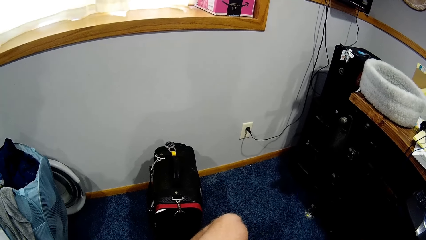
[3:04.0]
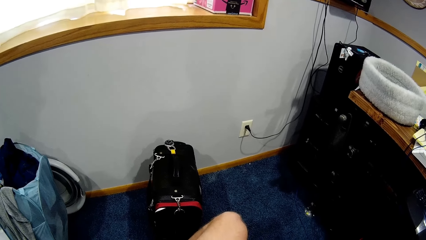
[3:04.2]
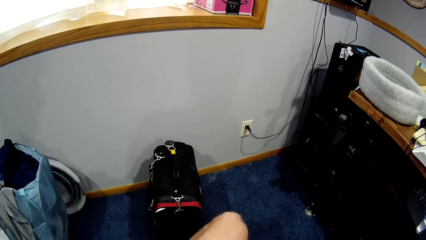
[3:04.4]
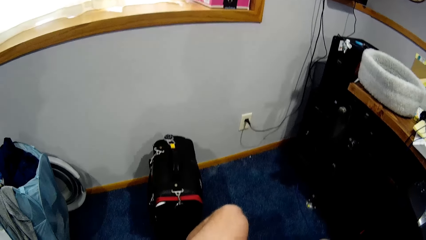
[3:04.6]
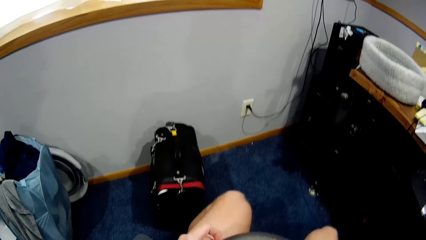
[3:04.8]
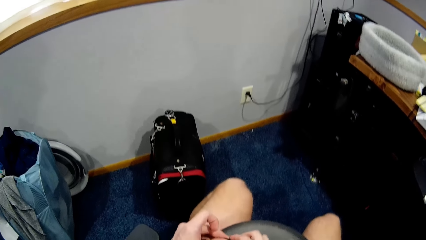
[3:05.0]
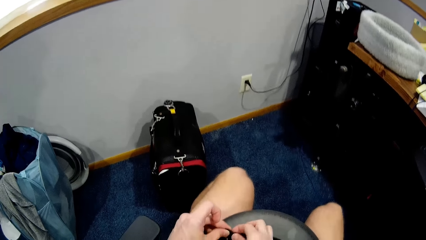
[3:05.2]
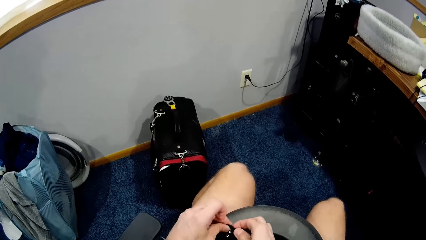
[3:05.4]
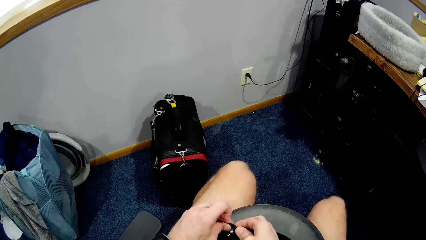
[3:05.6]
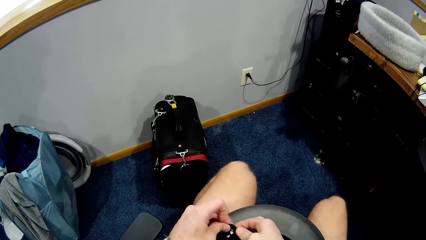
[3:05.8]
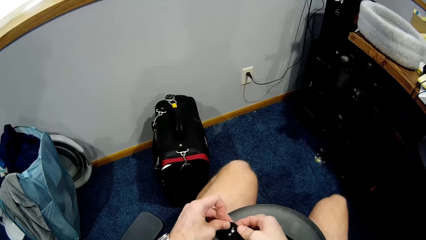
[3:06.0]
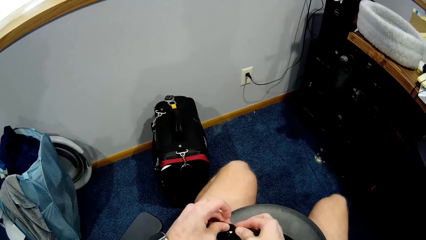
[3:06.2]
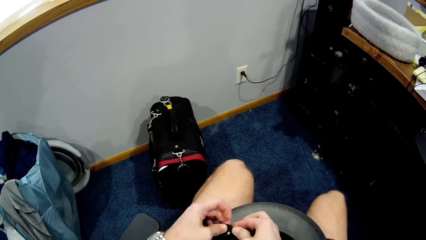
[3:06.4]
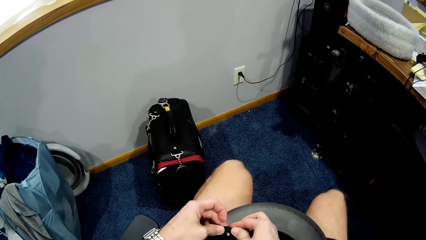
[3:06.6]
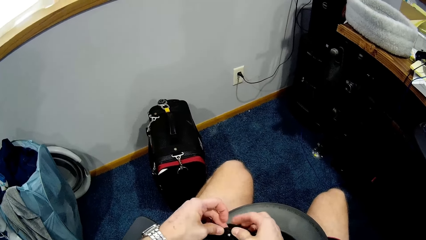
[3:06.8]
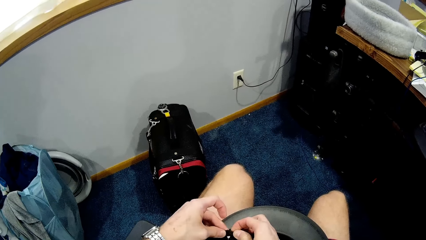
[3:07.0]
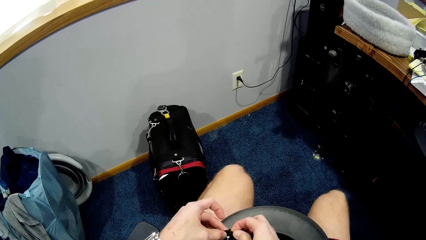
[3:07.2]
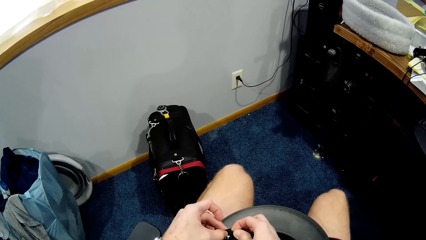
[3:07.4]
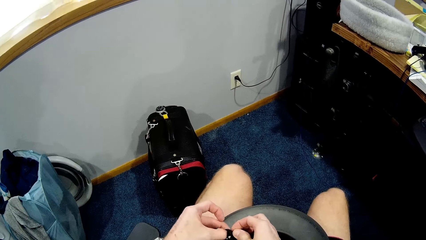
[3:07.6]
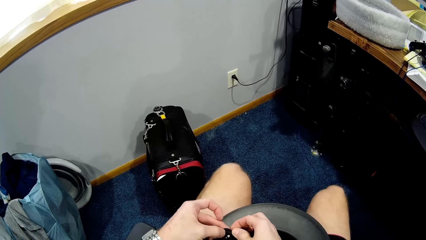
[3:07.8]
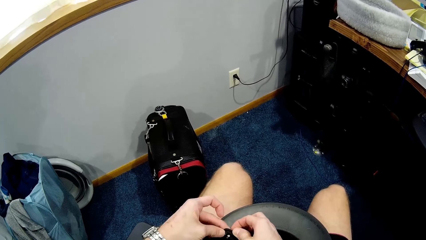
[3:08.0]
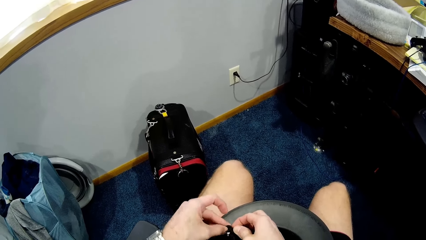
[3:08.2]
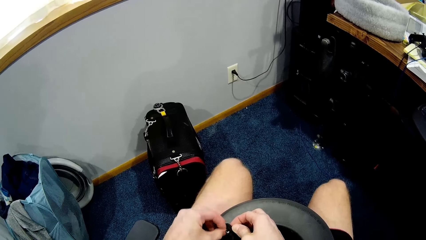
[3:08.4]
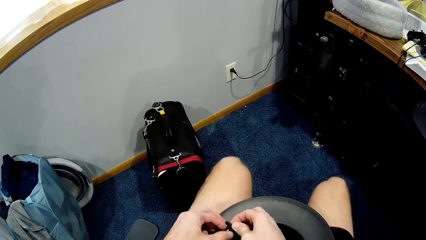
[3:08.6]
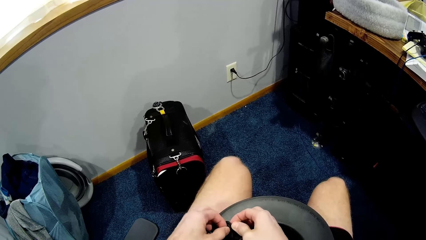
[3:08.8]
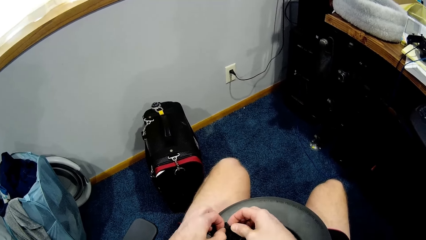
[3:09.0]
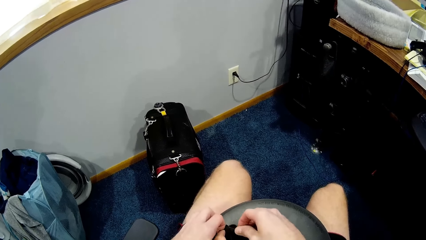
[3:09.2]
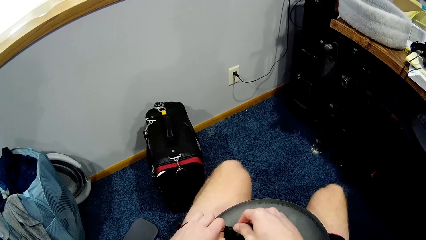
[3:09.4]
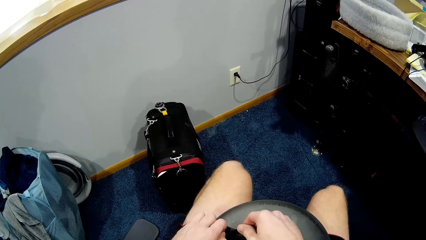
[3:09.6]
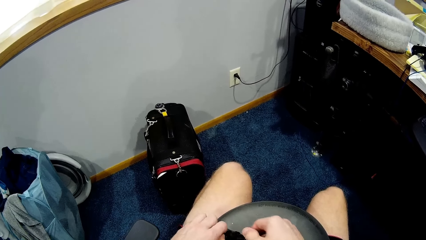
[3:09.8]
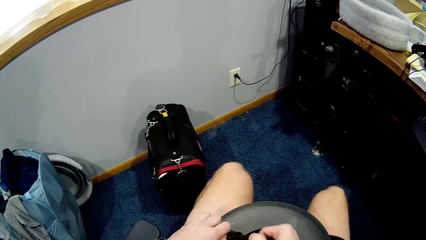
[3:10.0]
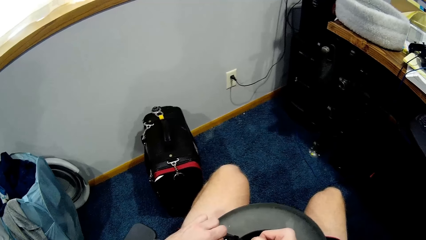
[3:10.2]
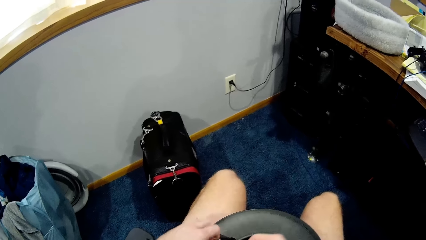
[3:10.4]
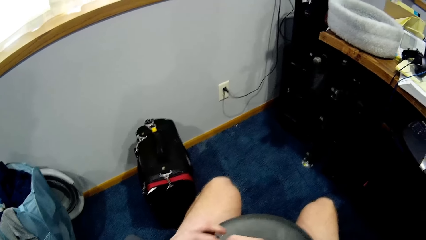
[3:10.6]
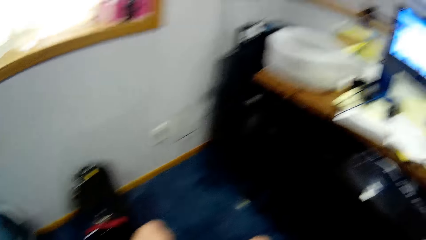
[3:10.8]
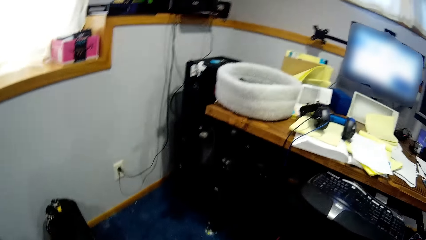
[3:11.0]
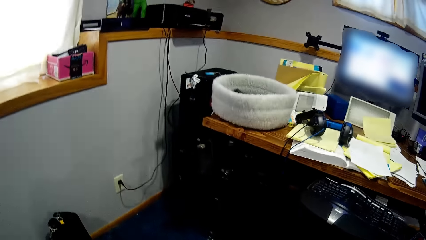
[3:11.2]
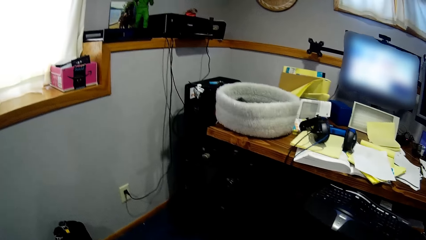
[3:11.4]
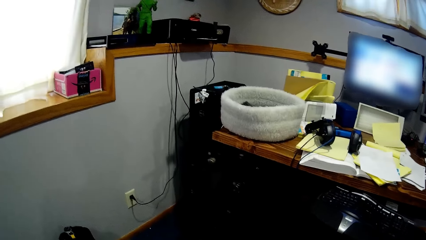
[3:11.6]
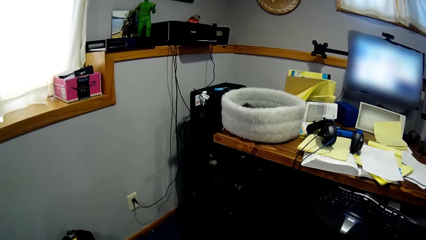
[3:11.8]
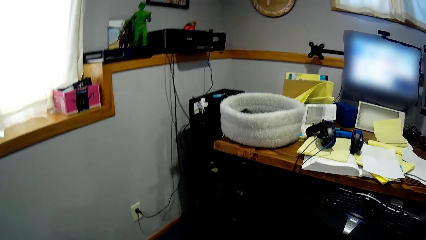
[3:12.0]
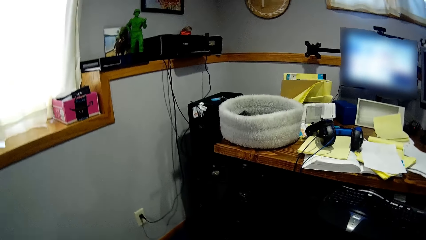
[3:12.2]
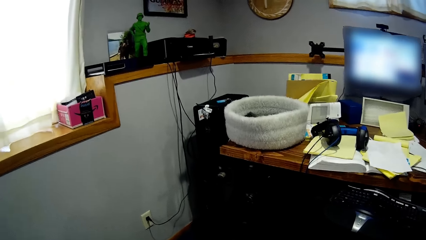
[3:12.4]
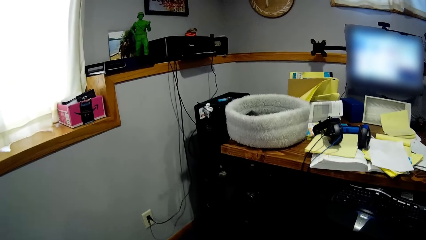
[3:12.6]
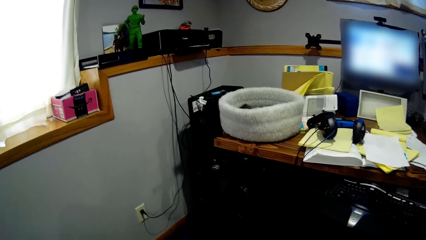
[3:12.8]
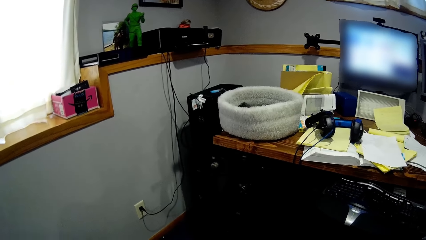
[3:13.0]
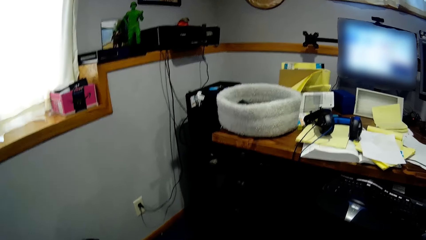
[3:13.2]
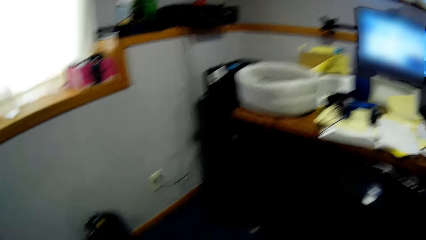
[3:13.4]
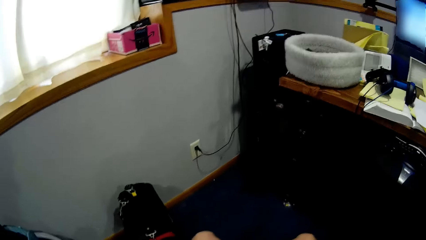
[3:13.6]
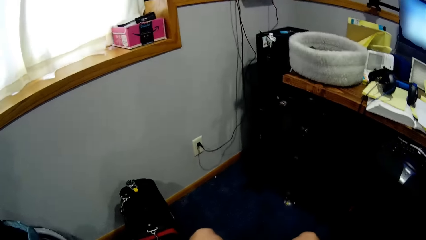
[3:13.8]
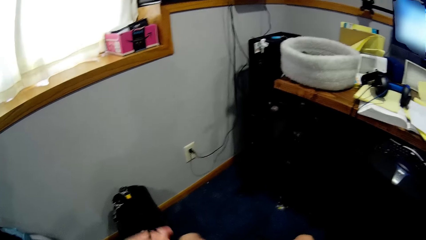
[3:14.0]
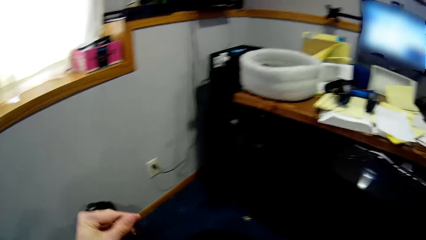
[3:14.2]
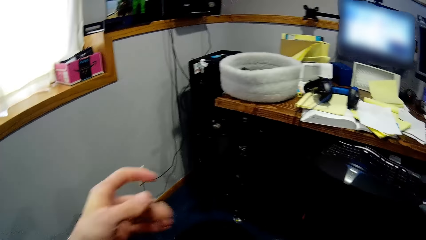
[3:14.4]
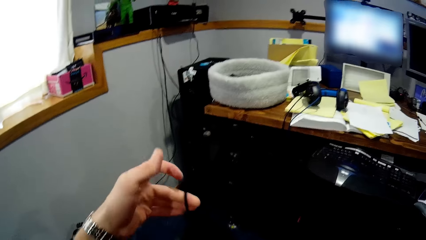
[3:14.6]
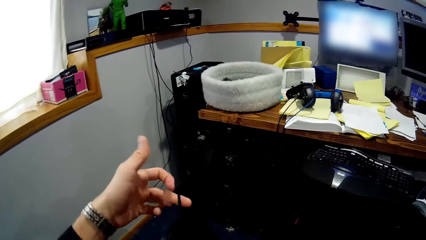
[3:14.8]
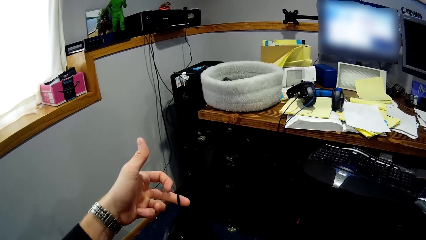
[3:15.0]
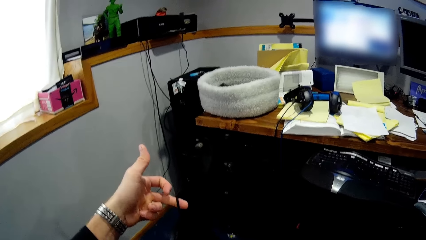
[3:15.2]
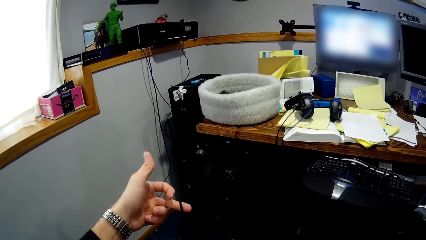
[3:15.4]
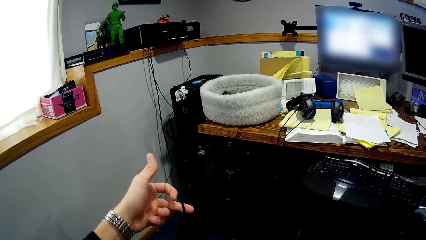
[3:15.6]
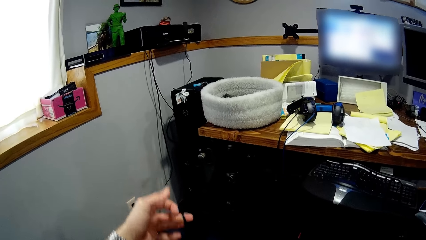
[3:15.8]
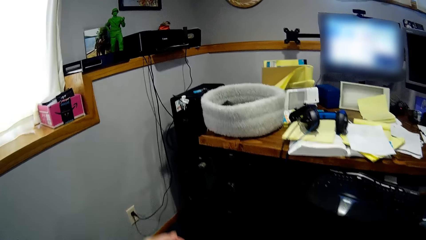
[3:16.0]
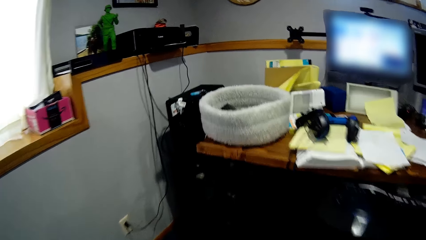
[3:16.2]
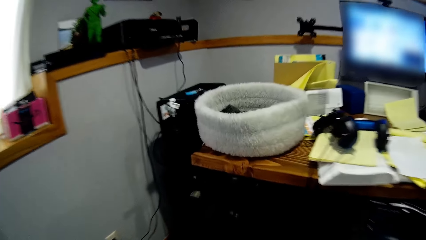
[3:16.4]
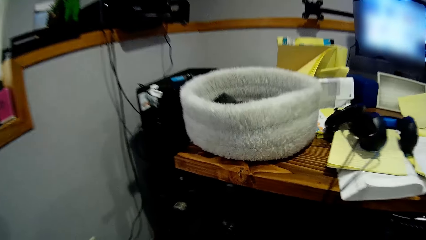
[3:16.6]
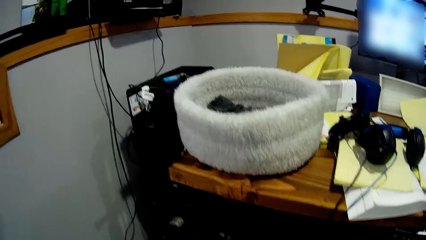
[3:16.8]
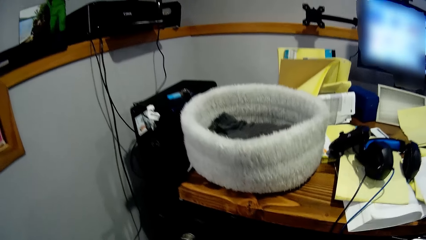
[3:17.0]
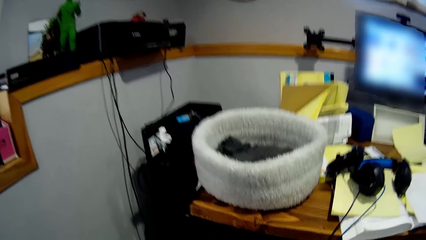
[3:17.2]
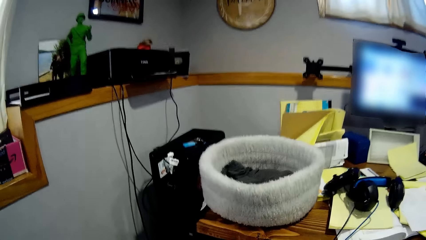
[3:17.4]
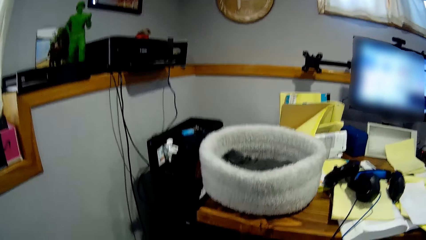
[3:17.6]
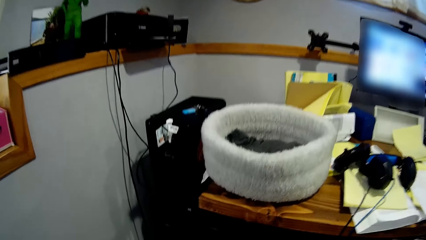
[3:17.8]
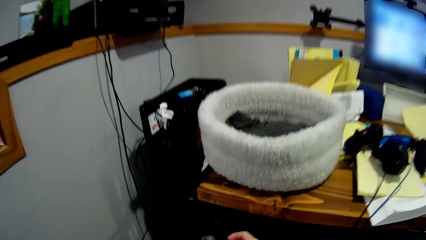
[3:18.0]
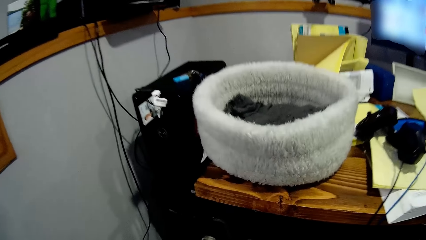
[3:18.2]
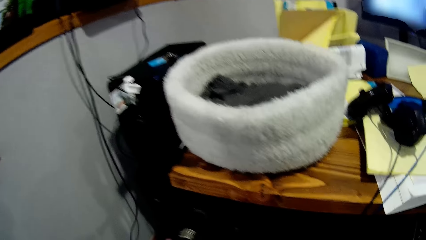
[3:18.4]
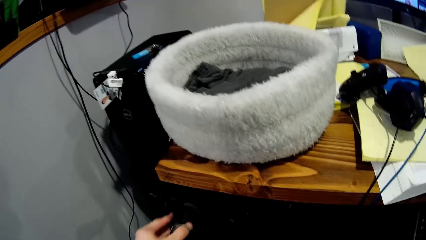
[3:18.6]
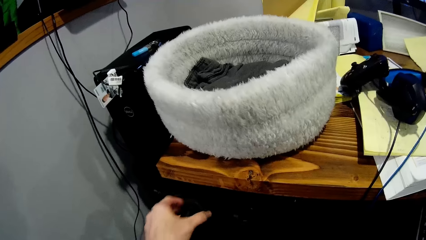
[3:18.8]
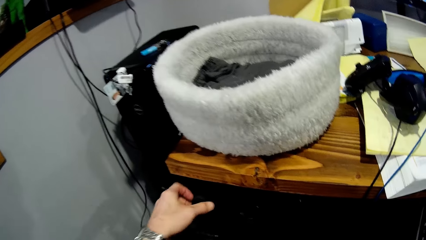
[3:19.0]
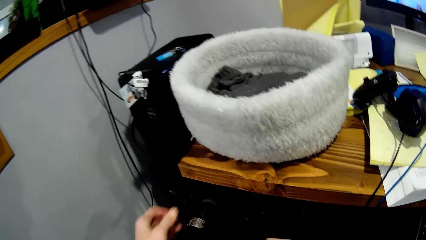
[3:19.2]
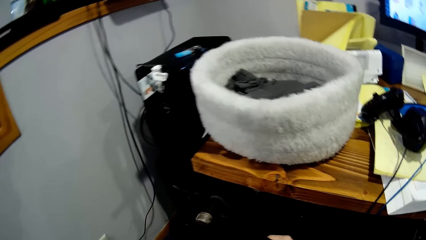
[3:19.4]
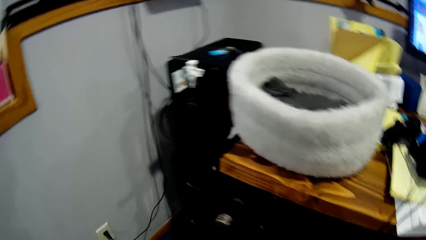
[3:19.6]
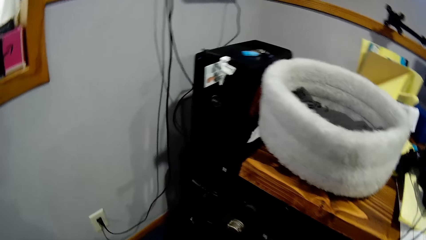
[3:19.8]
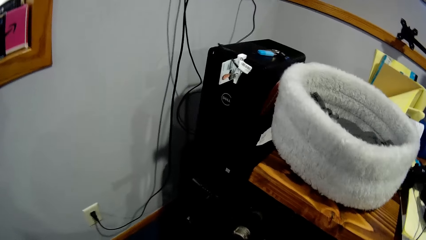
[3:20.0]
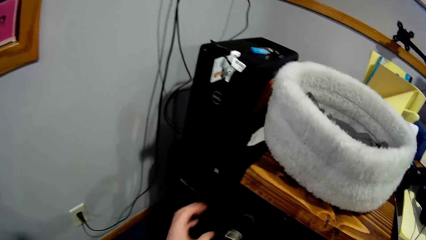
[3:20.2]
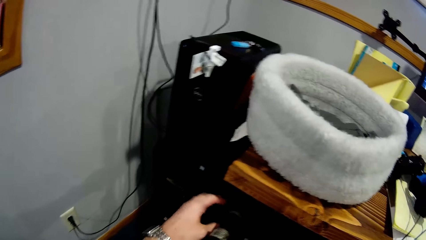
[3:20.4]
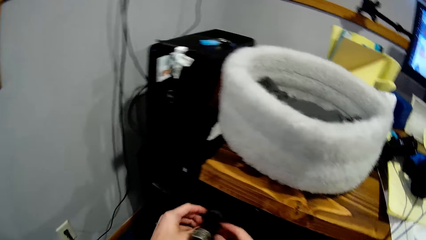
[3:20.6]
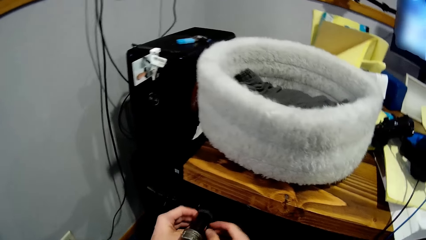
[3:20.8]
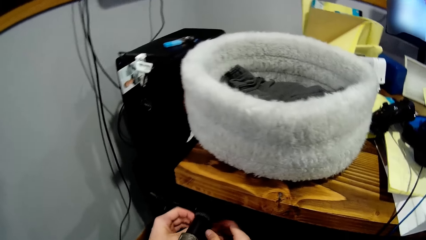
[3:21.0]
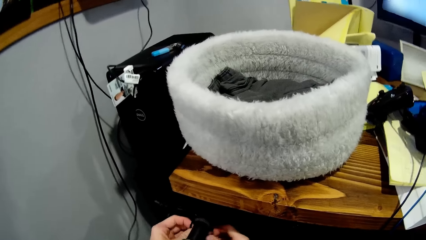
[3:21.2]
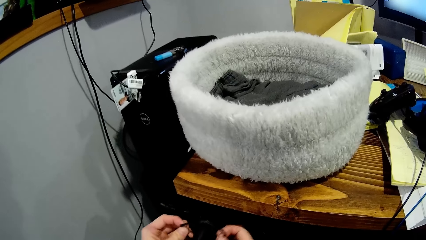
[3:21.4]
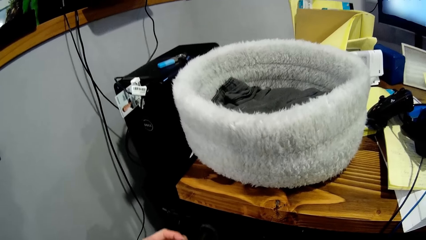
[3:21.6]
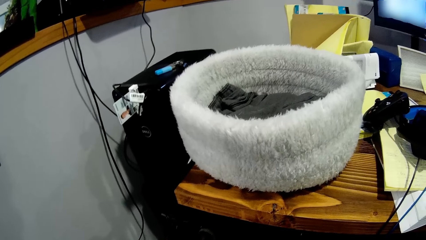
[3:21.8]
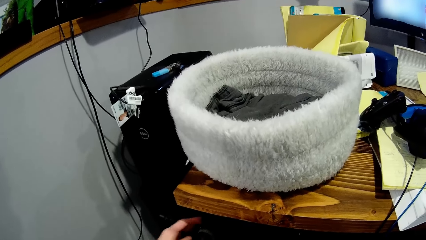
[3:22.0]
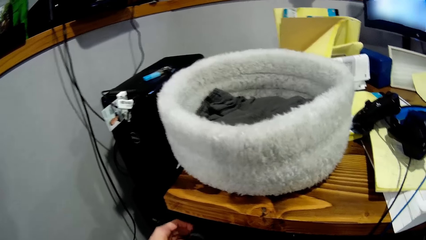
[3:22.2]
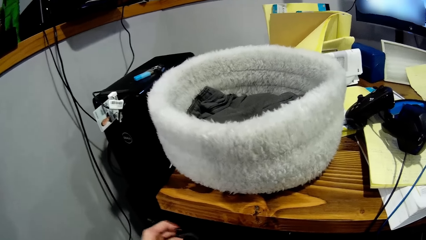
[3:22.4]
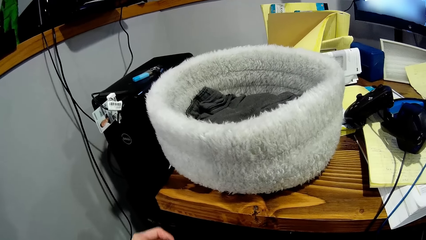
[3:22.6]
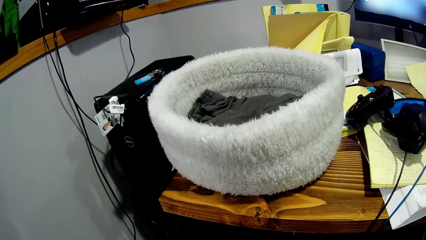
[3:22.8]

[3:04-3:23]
The camera wearer ties a string on the speaker or electronic gadget. He holds the speaker. He hangs the speaker on the table. He adjusts the rope on the electronic gadget with both hands. He moves something with his hands.
